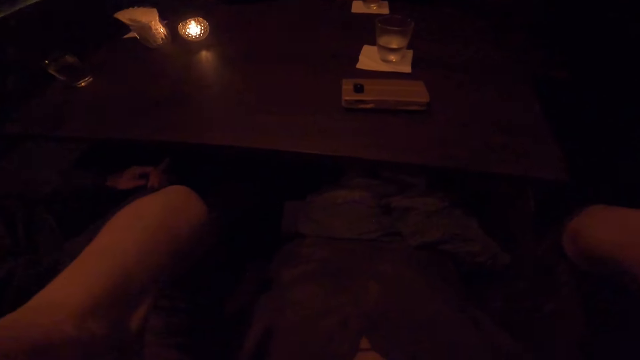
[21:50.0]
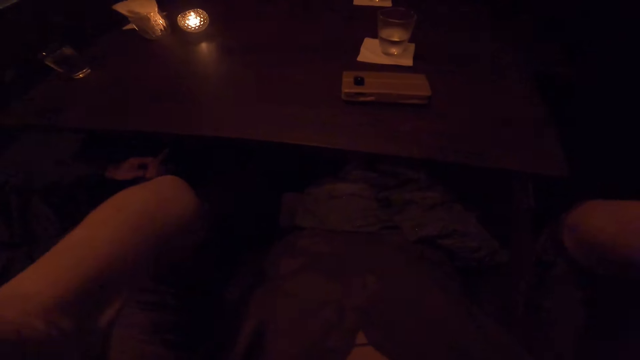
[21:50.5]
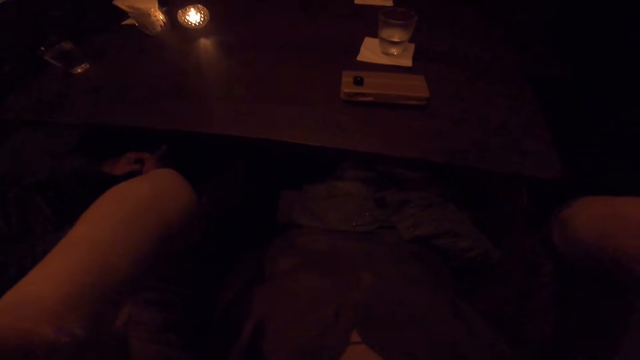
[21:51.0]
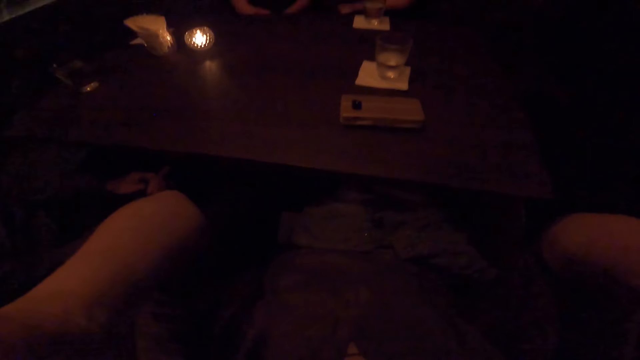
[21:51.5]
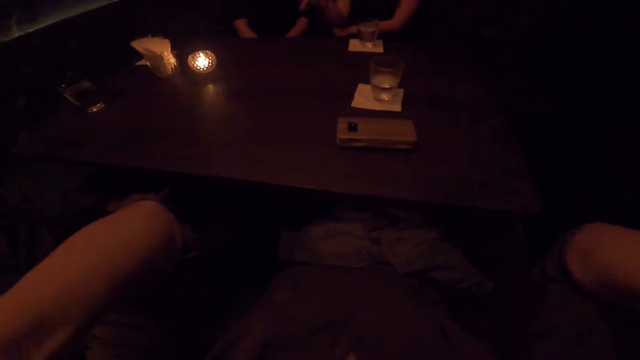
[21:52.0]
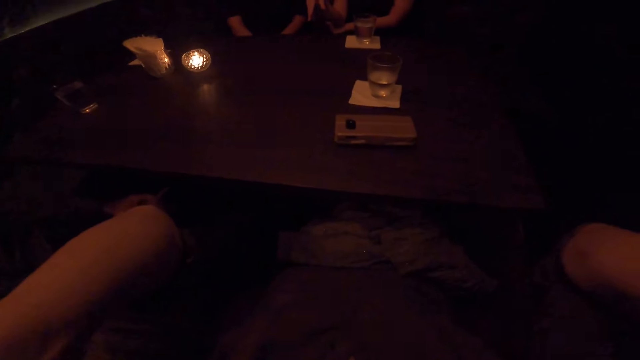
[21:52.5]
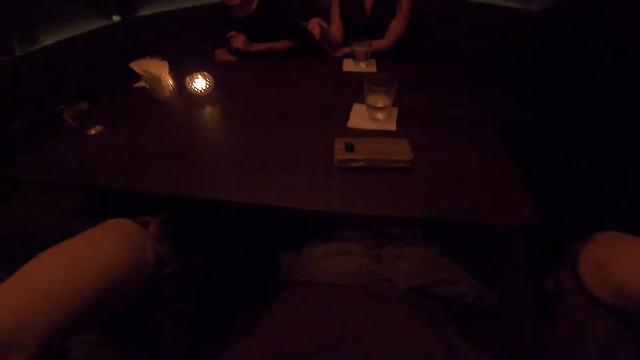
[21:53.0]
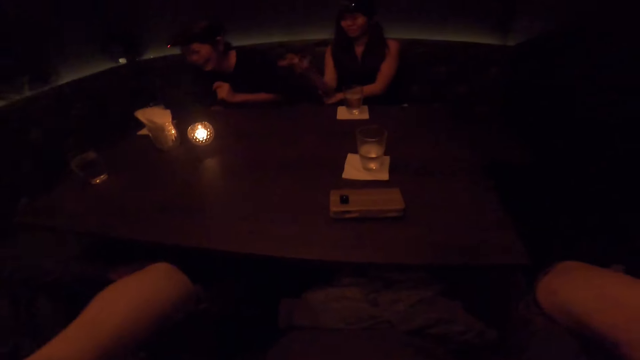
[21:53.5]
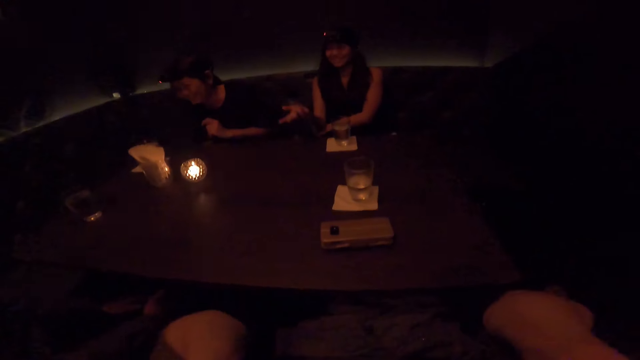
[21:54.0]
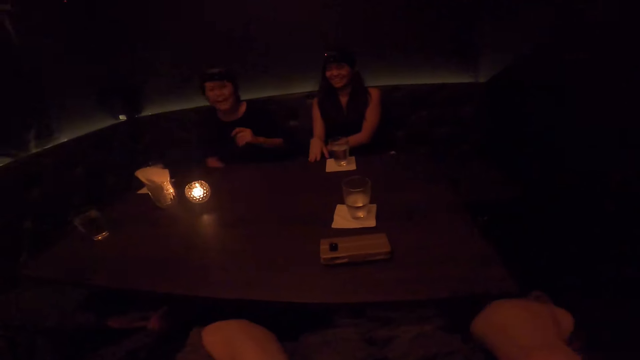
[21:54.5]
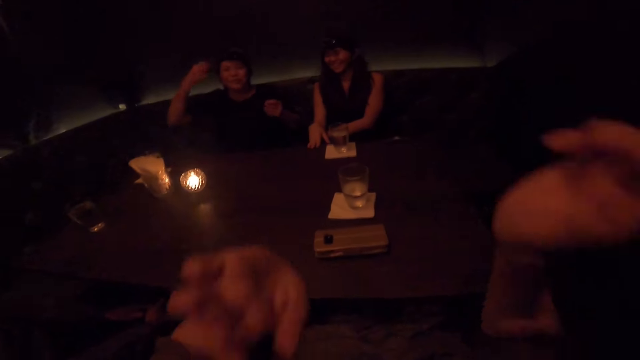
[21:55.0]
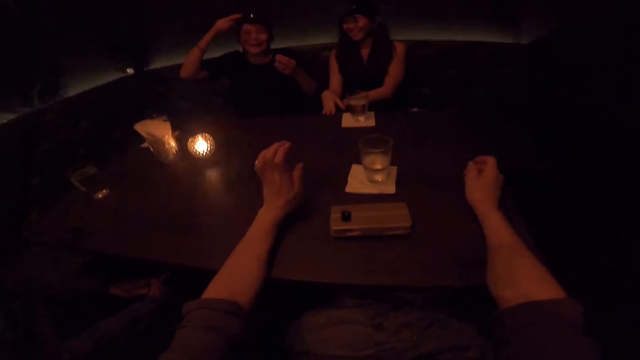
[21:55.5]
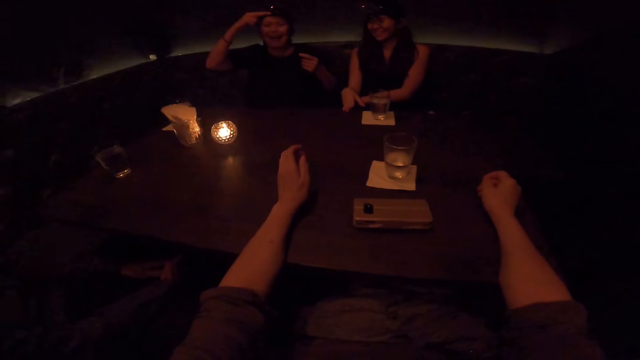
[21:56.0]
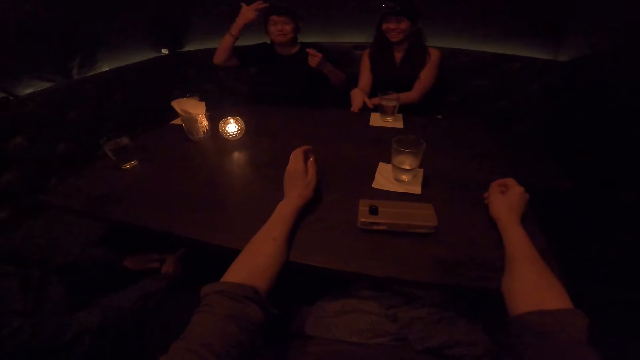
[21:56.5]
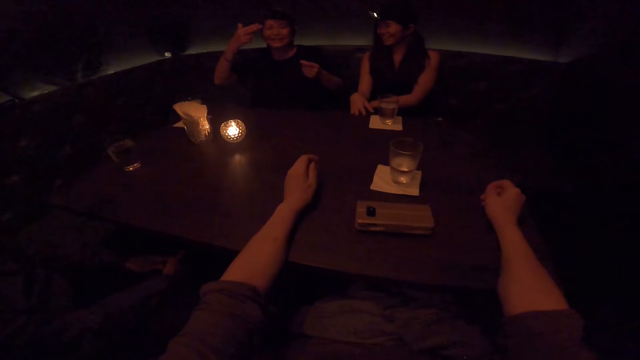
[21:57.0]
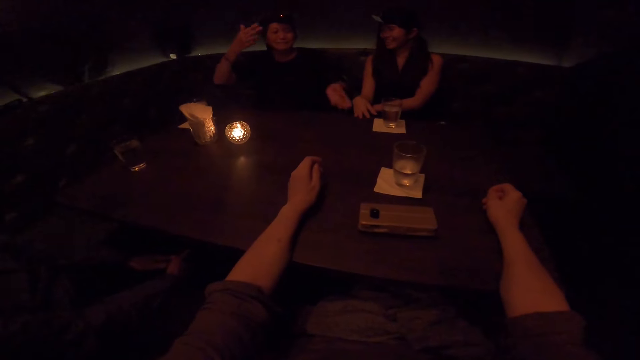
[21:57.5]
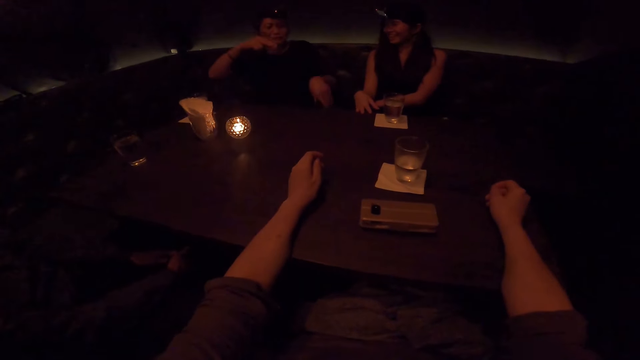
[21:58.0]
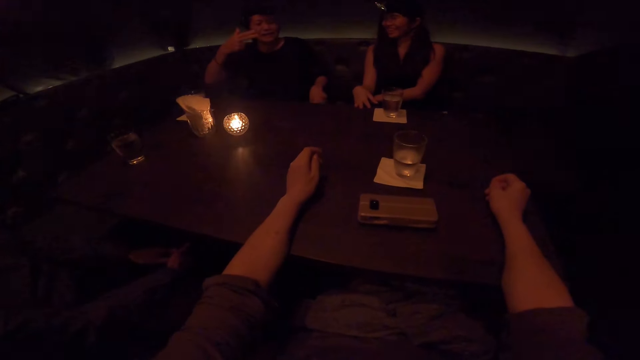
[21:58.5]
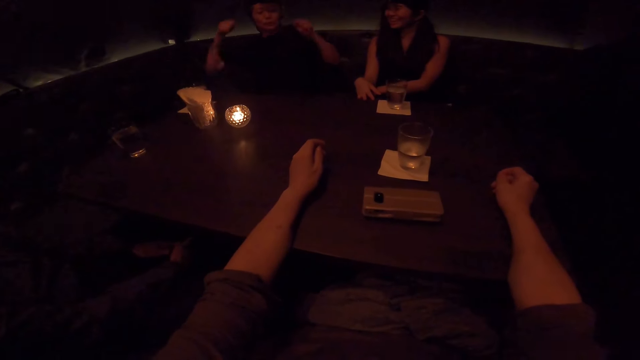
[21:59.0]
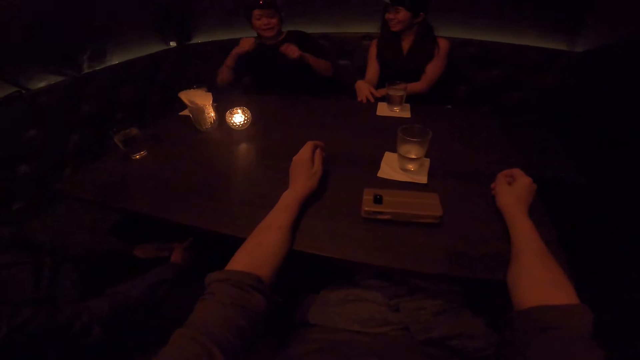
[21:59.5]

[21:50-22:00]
The camera wearer places both hands on the table.

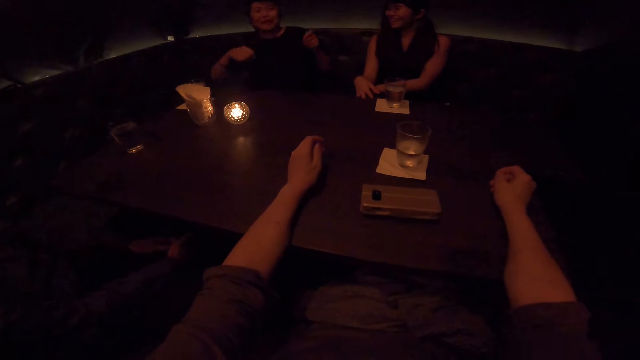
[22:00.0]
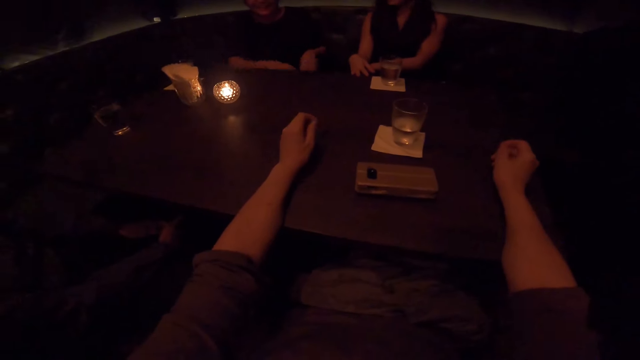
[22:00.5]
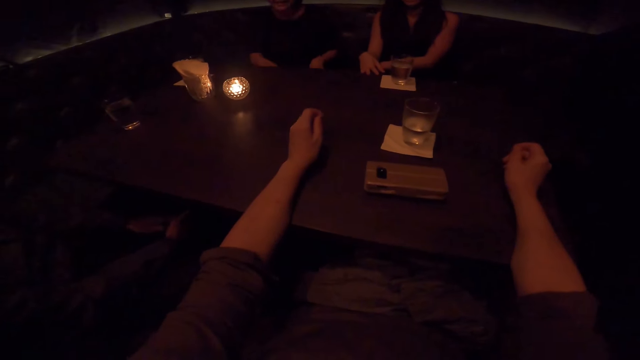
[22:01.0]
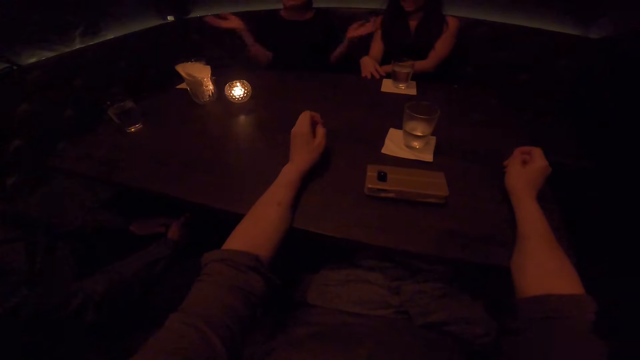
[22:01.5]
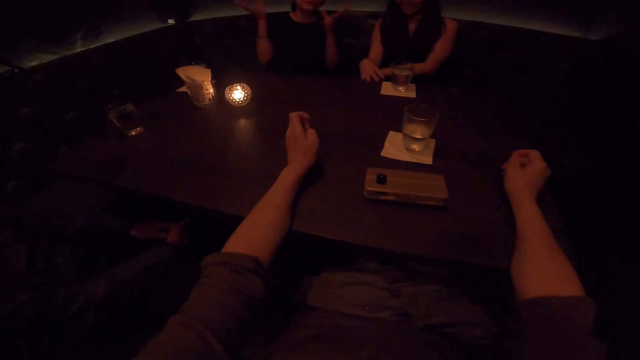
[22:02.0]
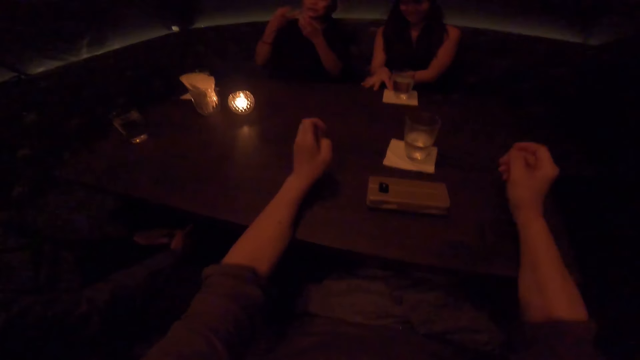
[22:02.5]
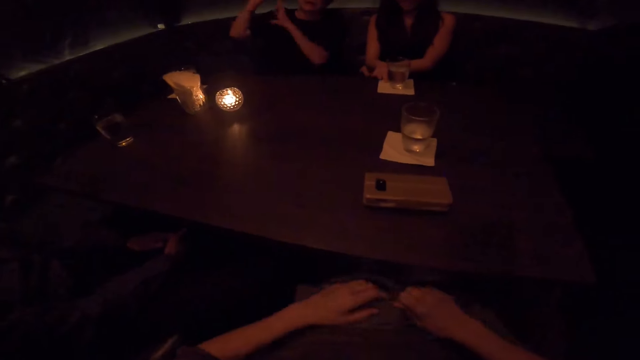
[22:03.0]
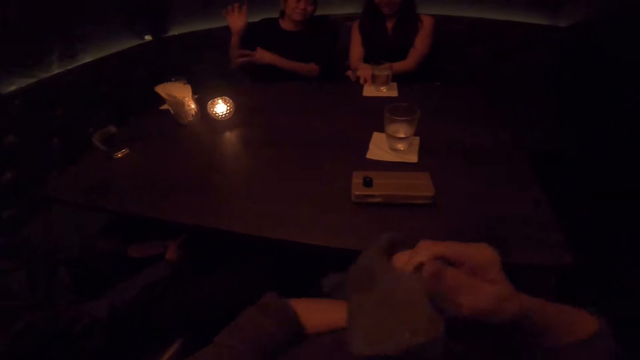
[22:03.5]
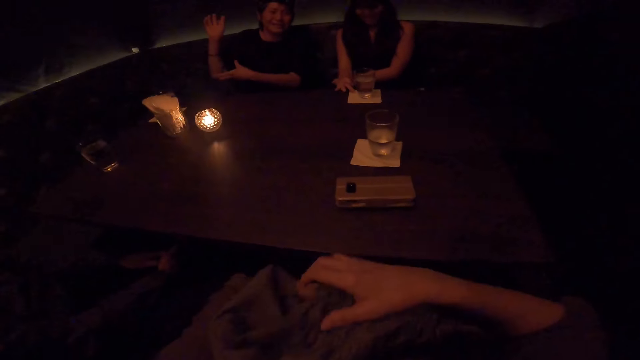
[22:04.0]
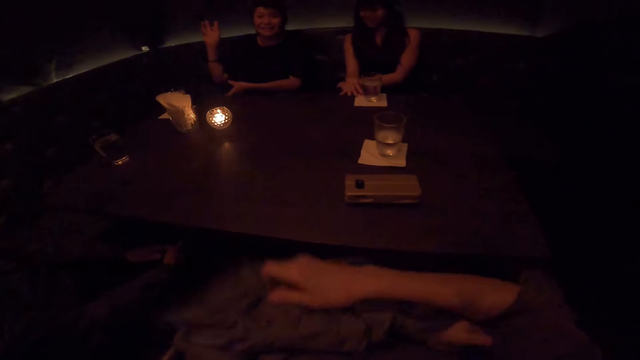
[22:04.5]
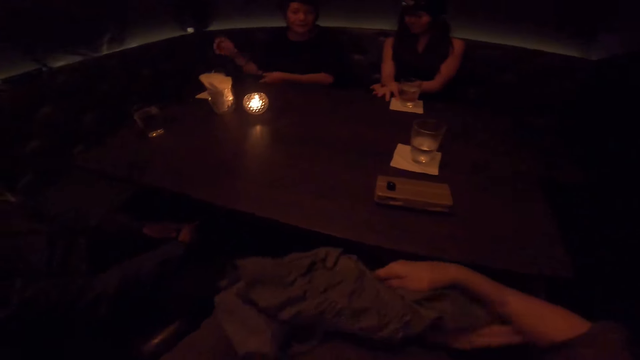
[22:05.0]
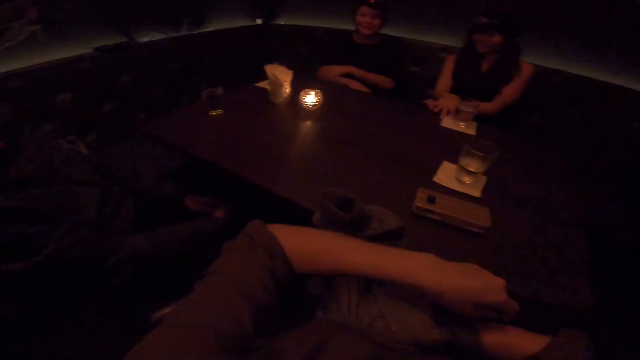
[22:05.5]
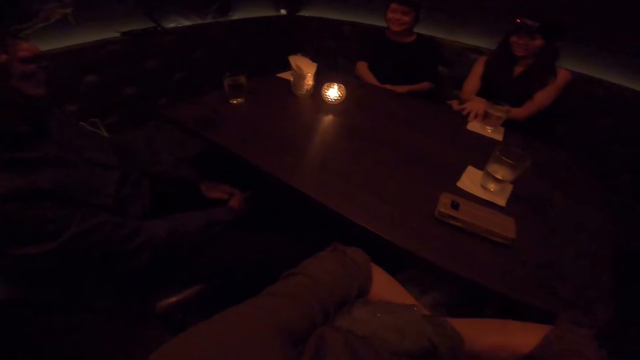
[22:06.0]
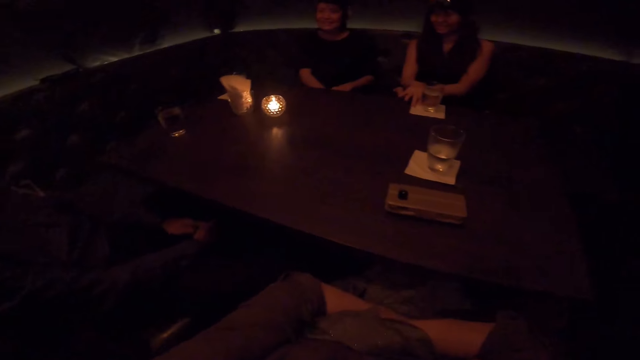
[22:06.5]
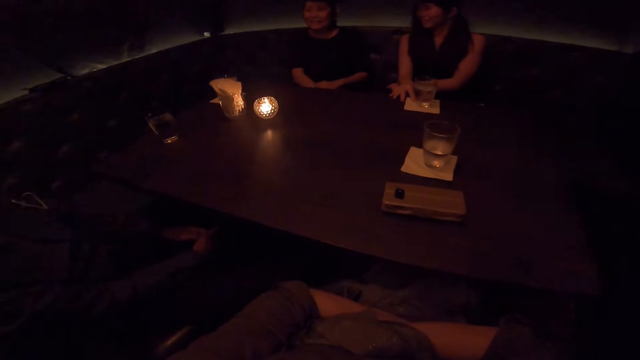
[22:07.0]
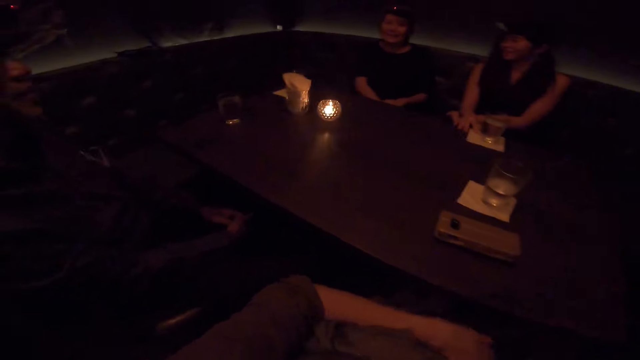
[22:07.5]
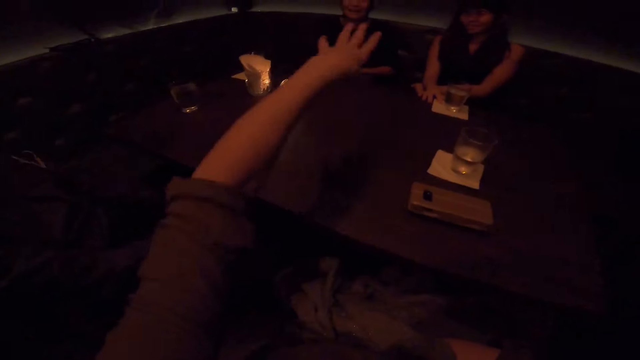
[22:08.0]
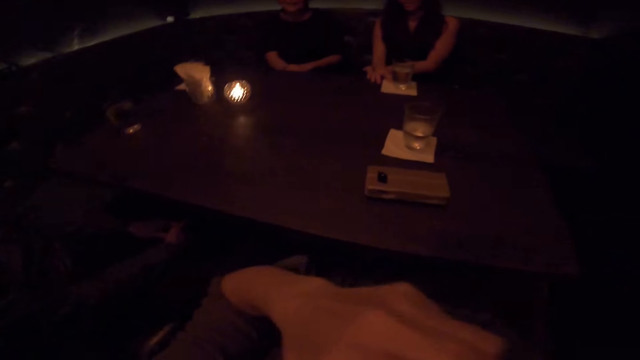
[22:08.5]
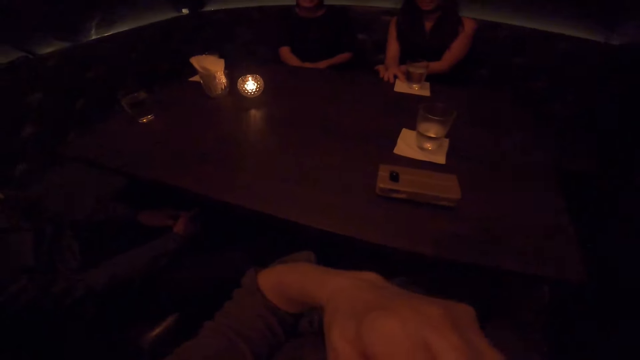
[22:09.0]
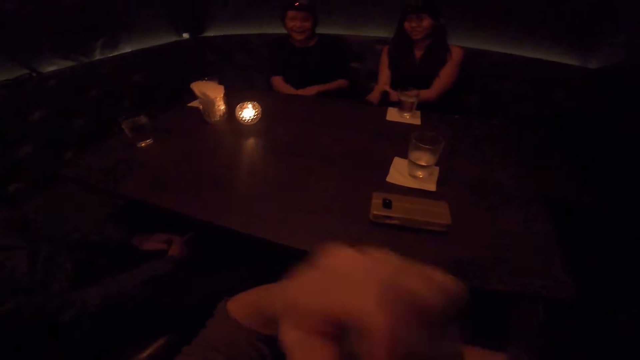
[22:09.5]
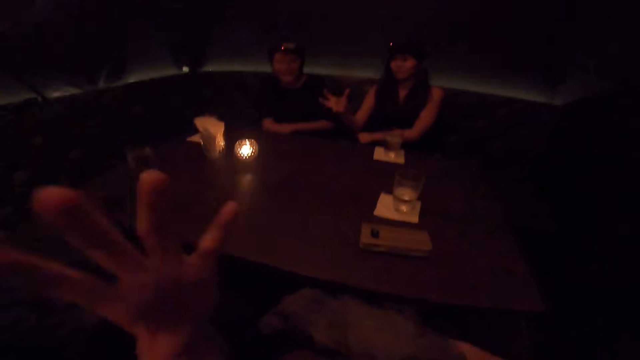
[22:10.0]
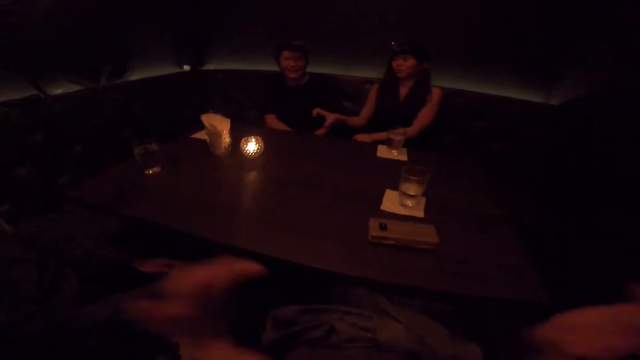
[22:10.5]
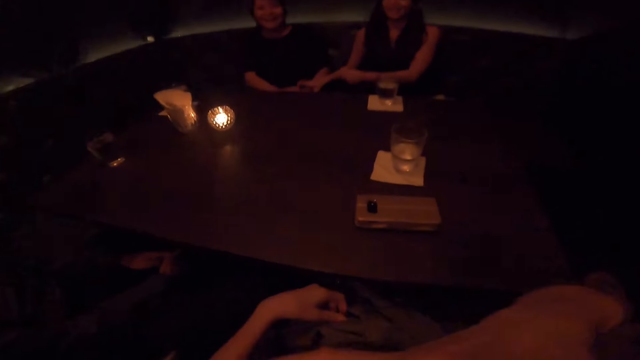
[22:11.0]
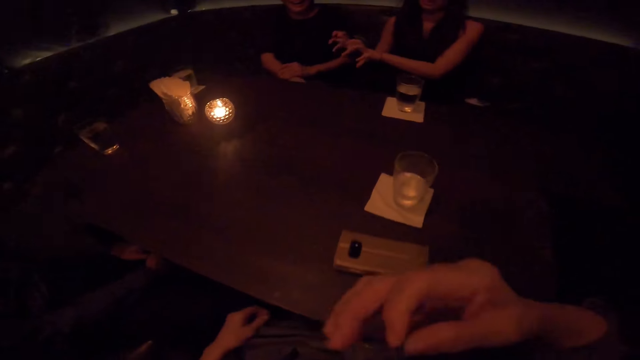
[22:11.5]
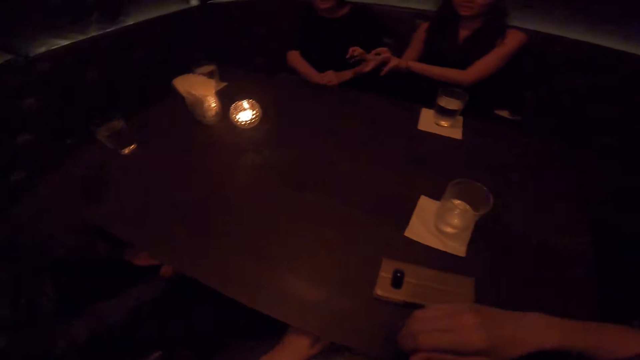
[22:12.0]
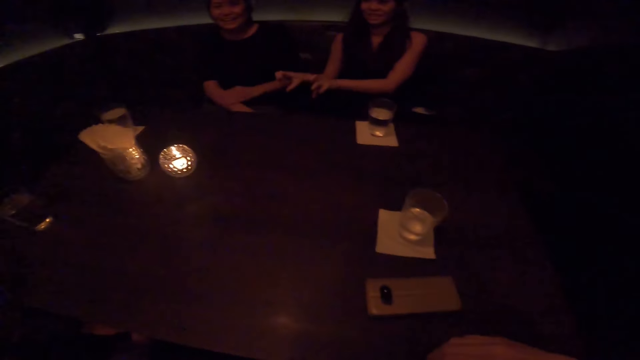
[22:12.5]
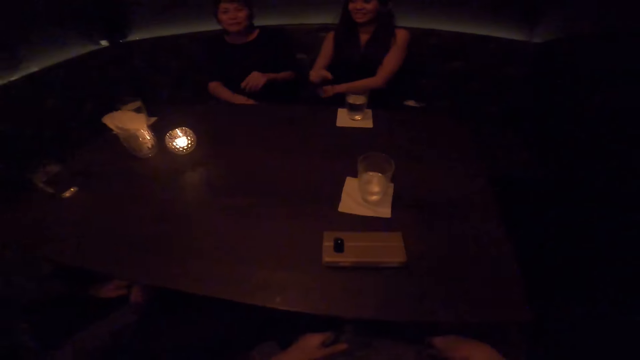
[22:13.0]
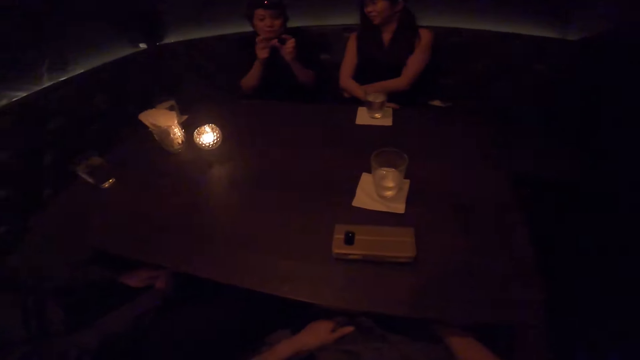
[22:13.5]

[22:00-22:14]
The camera wearer covers their left hand with a scarf or jacket with their right hand. They fold hands akimbo. They point at a person. They touch their nose with the left hand. They shake their hands. They touch their nose with the right hand.
